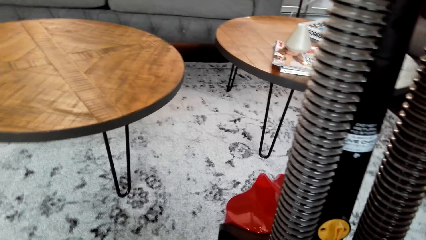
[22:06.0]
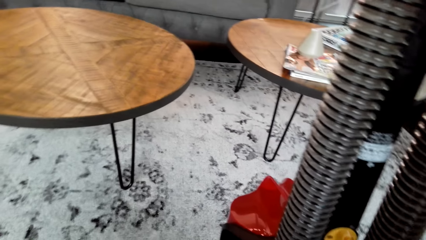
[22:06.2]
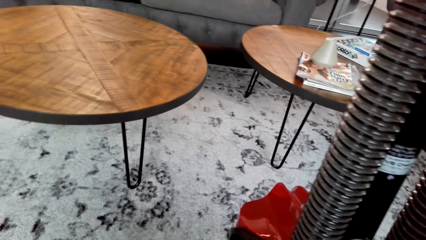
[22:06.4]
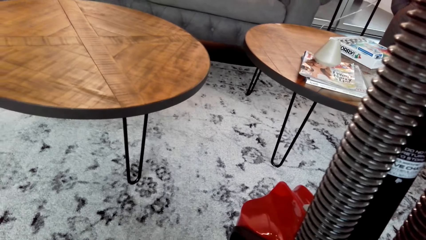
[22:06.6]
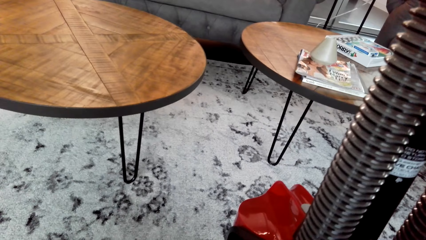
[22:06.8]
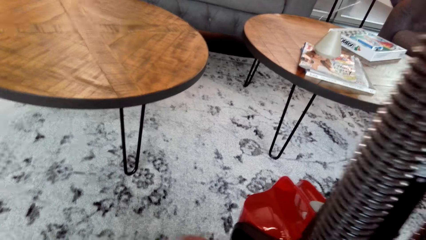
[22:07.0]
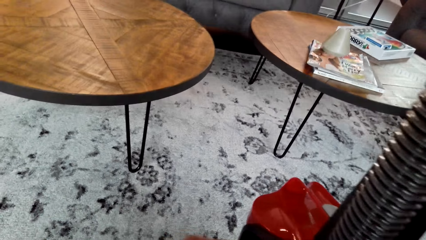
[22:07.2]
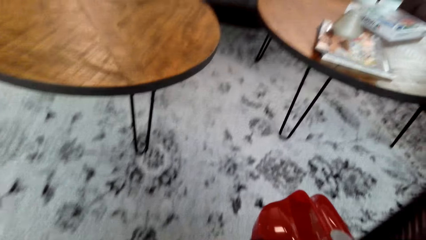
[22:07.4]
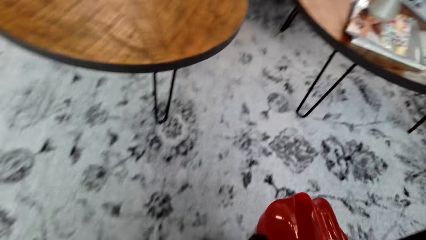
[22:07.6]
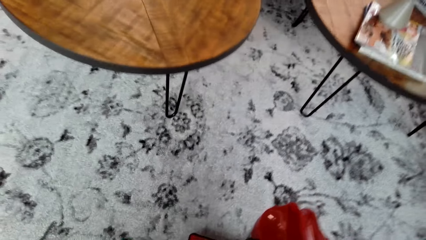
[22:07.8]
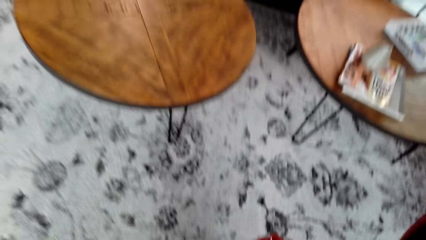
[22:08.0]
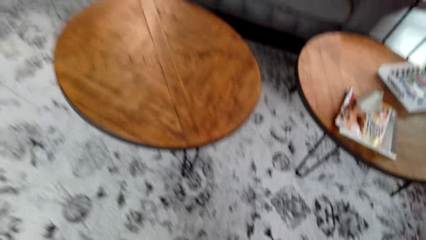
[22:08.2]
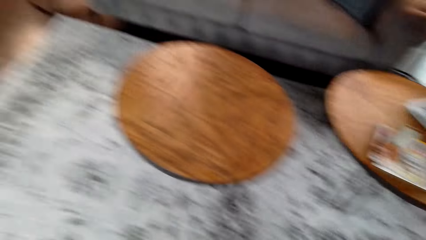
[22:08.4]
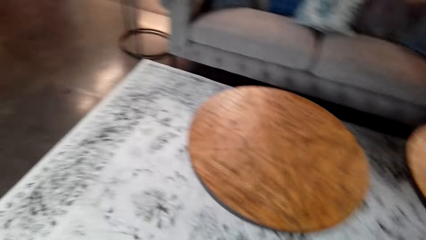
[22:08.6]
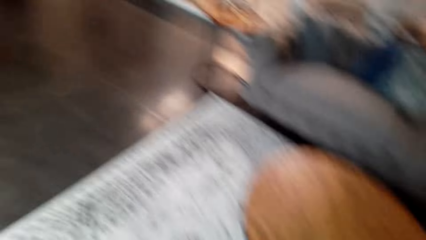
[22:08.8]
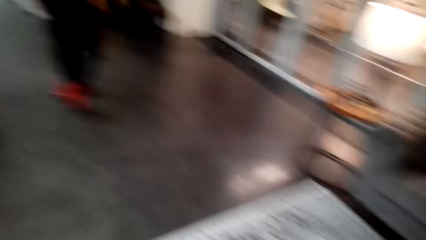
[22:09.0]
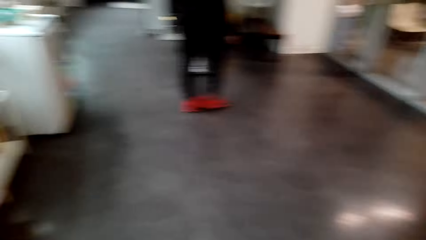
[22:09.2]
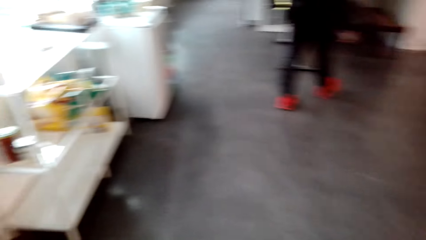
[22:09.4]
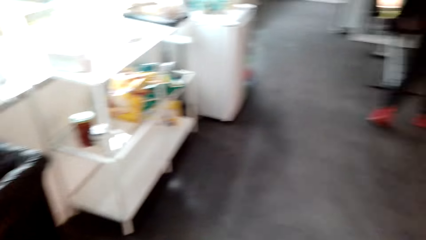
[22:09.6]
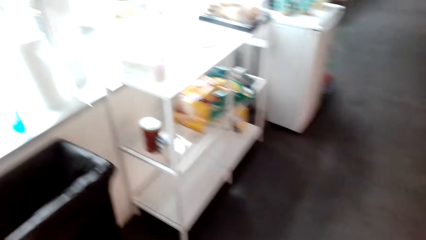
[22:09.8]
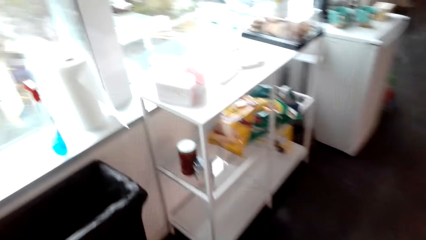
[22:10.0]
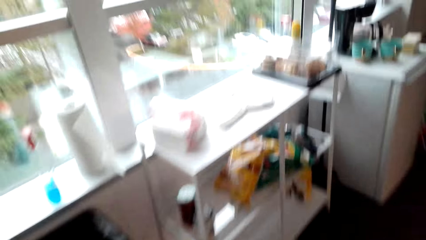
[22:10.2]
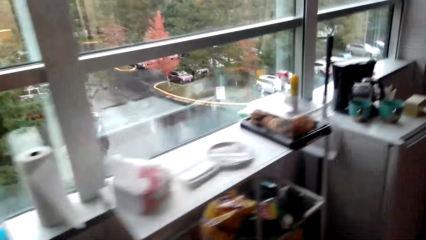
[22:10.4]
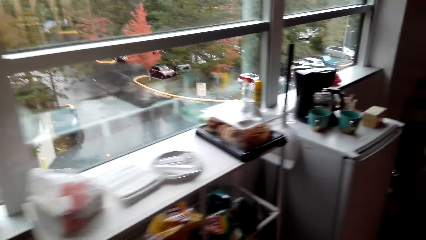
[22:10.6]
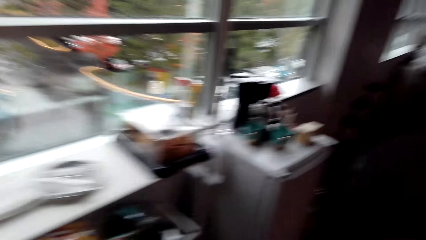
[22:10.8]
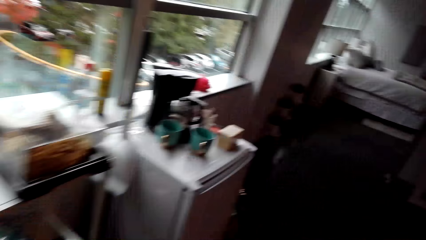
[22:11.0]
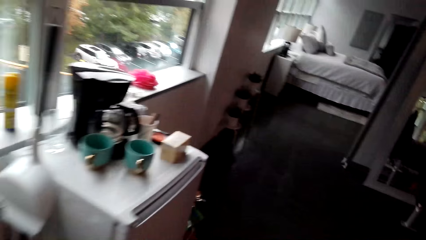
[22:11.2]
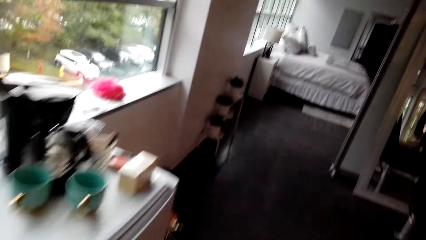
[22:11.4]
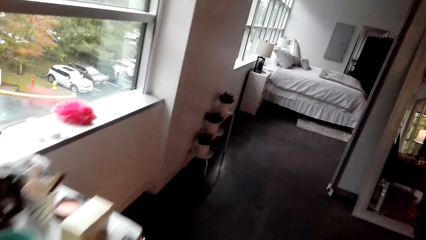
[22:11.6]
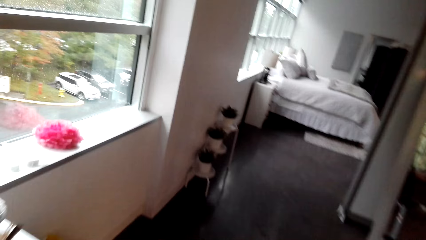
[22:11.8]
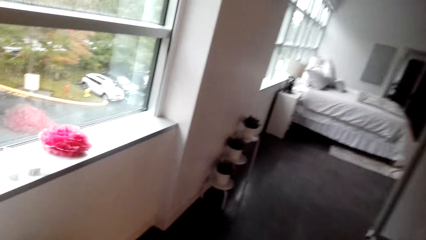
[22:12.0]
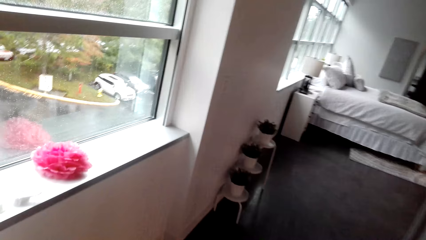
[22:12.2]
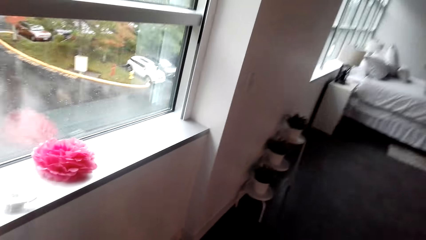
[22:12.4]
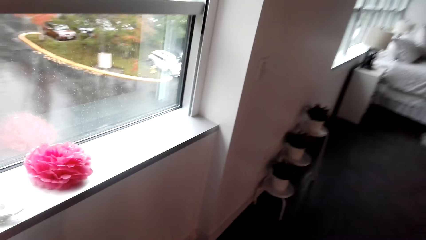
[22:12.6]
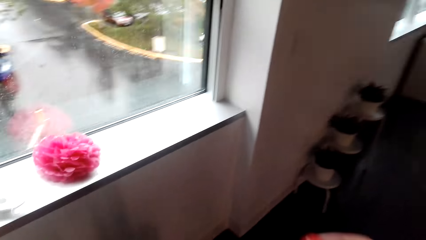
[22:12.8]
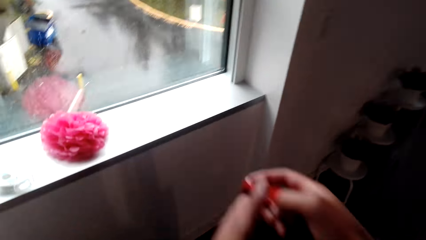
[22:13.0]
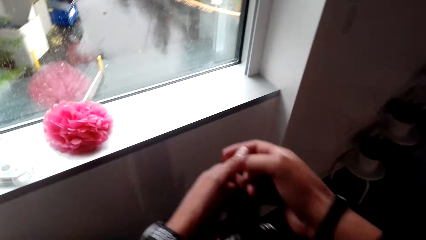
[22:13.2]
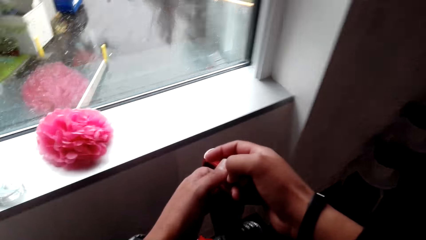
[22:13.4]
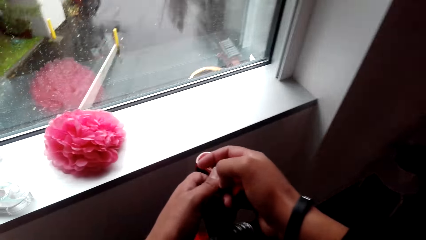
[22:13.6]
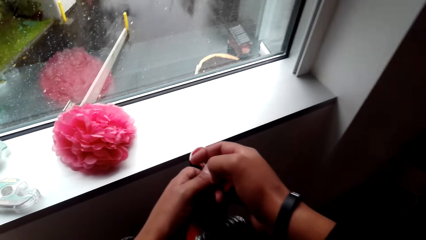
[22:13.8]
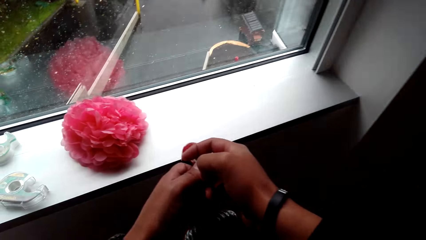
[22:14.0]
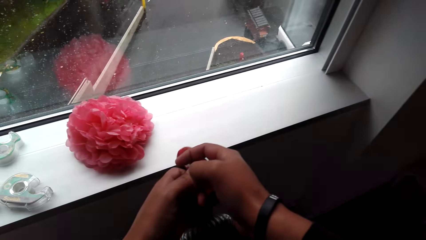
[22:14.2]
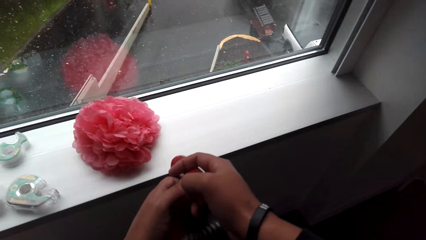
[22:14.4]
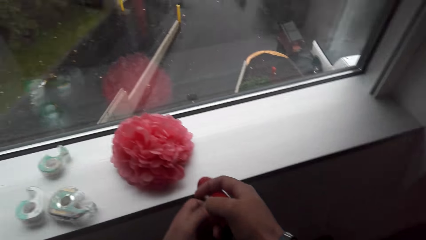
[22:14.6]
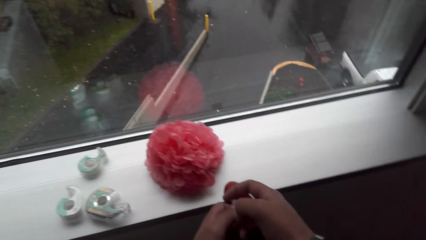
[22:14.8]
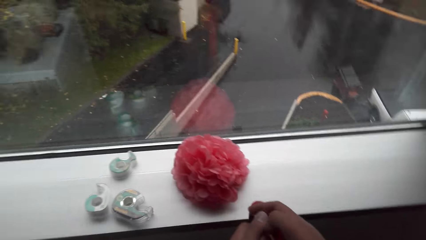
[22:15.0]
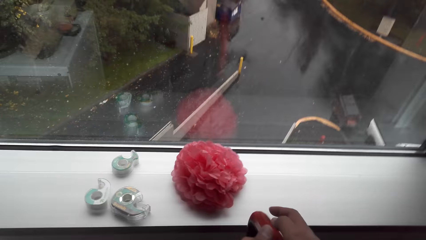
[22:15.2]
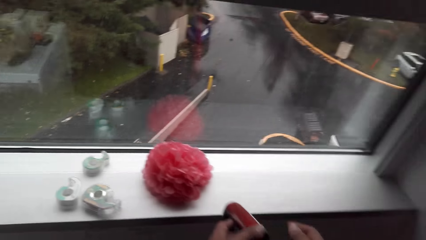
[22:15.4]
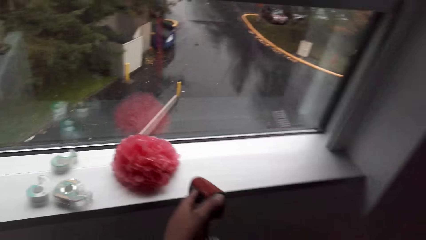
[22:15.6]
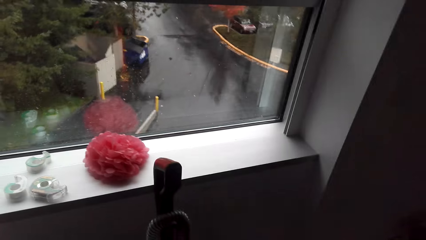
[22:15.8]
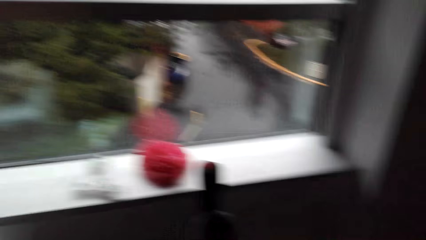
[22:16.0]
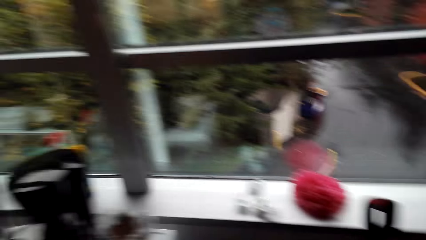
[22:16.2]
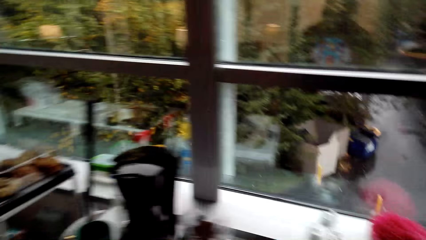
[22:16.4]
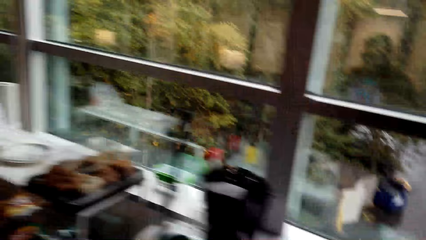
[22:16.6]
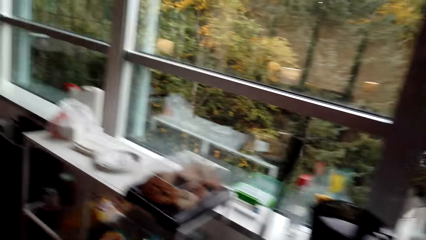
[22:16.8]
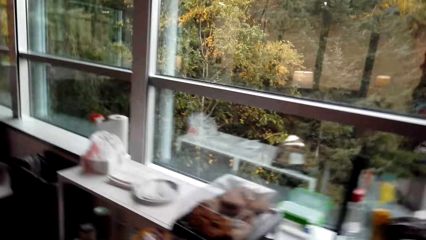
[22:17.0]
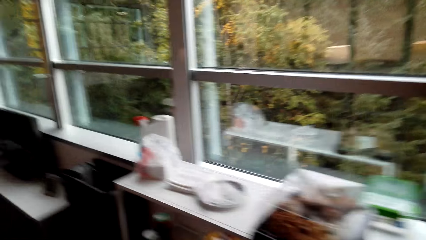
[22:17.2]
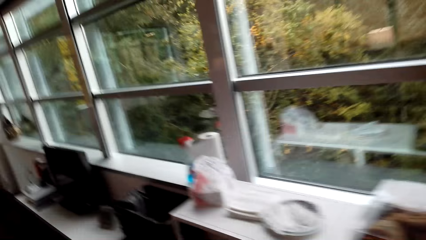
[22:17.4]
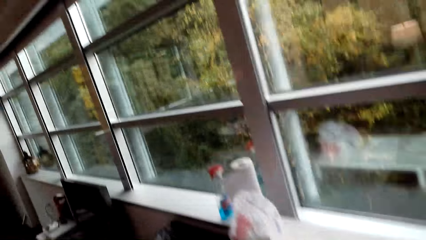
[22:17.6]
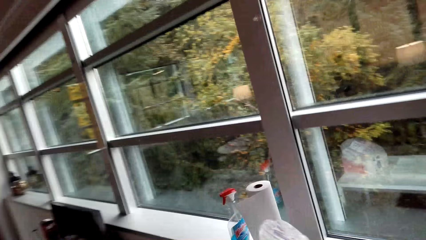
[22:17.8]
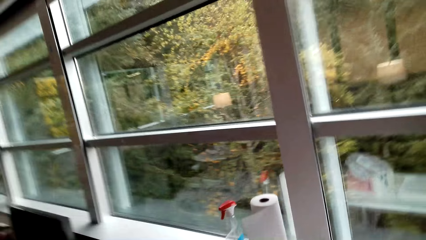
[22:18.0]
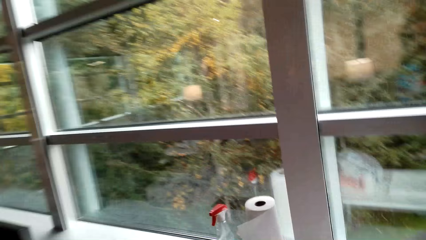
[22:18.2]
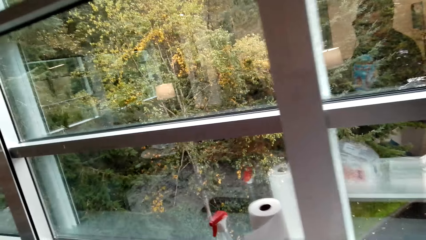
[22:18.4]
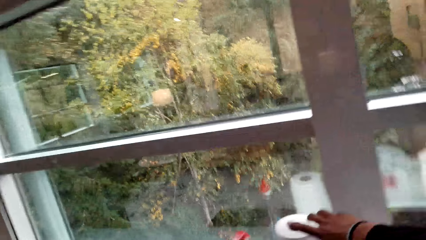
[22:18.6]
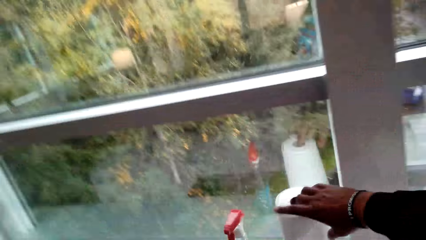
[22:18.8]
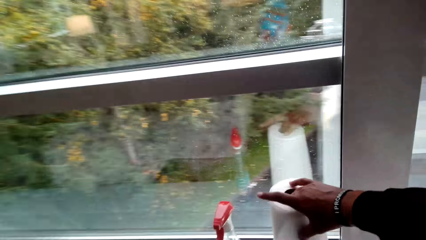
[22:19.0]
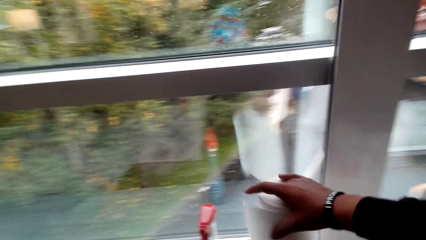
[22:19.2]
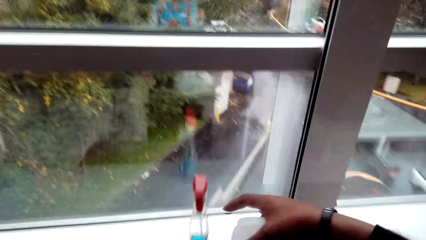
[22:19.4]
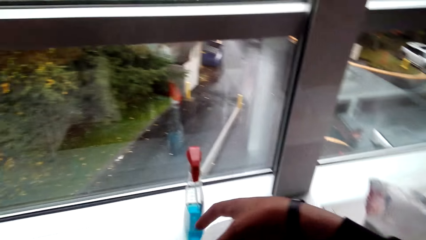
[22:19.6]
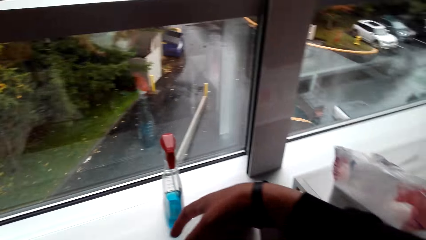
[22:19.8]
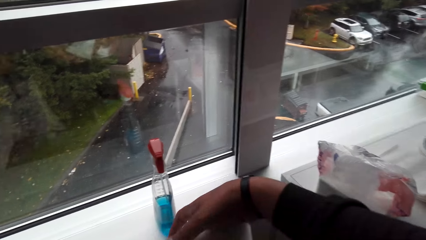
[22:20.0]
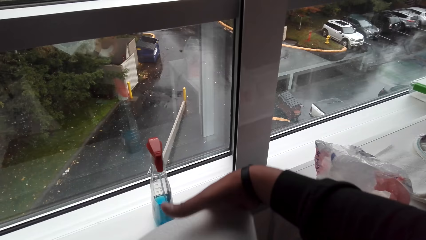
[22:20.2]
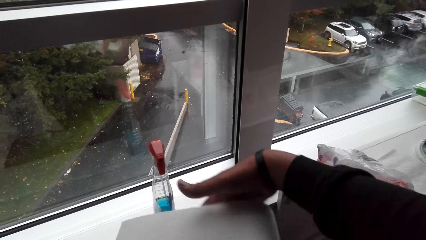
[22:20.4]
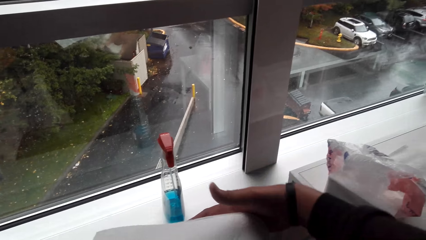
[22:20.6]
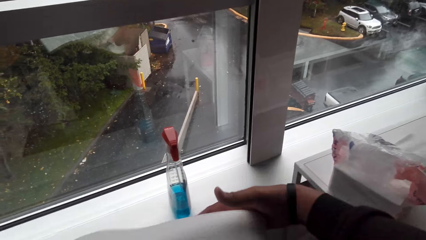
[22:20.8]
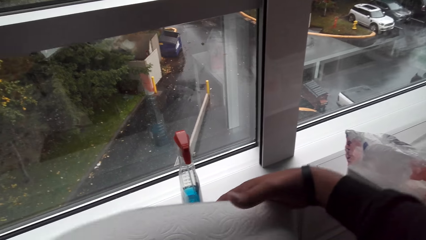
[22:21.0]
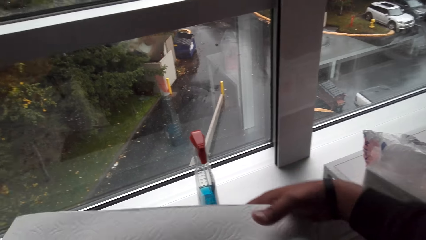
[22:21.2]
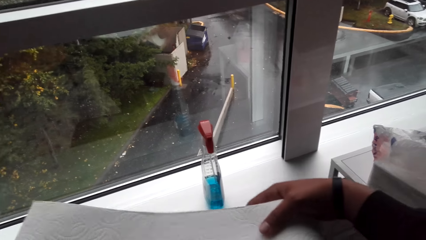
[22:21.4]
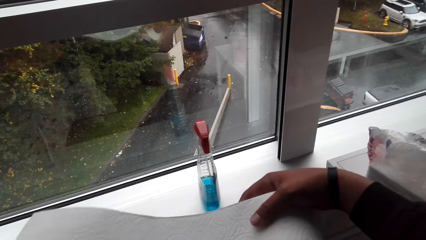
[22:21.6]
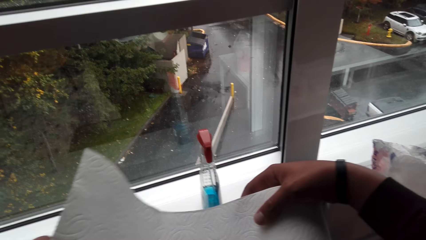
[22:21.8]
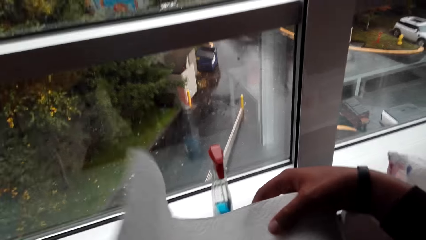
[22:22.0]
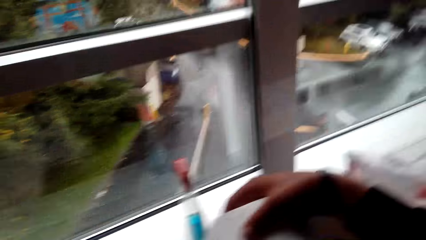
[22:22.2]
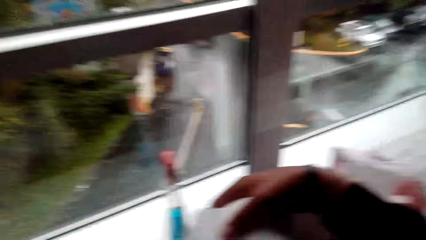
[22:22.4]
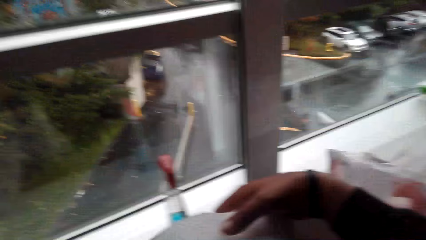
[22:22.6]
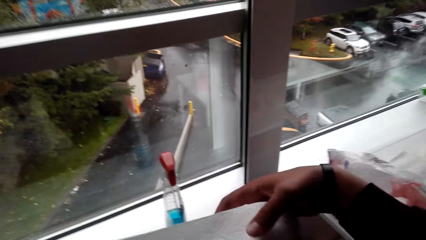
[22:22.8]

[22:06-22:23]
The camera wearer carries the vacuum cleaner. They place the vacuum cleaner on the floor. They walk on the floor. They pick up tissue paper. They move the tissue paper on the window. They roll the tissue paper.
